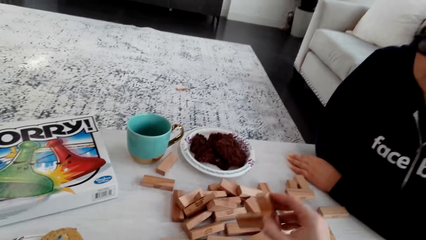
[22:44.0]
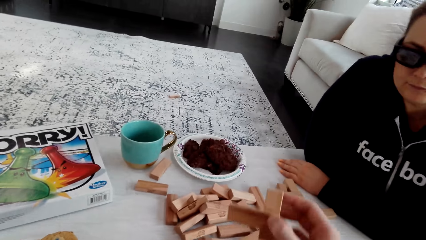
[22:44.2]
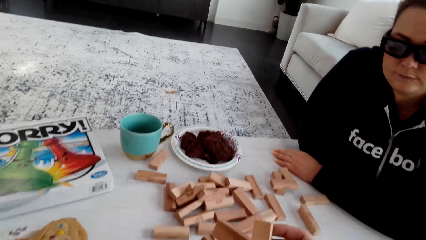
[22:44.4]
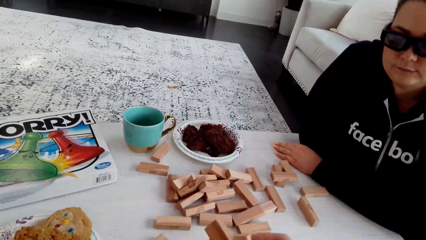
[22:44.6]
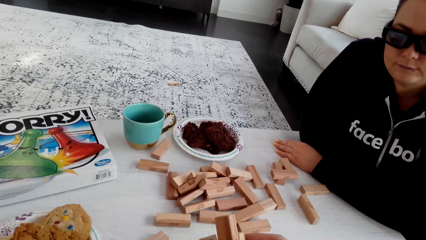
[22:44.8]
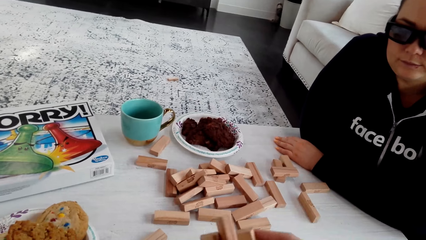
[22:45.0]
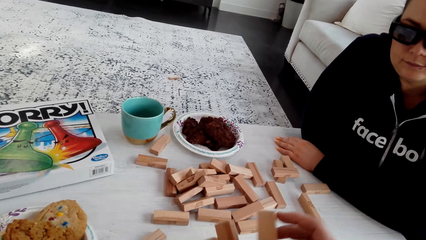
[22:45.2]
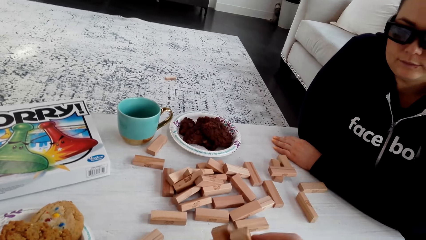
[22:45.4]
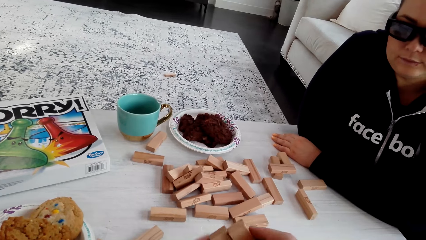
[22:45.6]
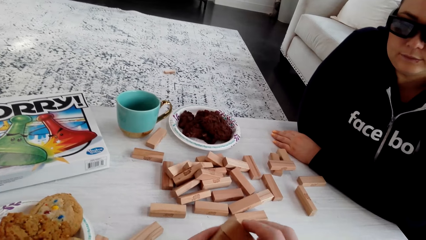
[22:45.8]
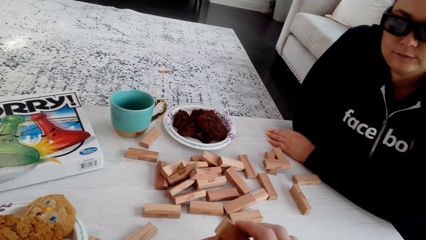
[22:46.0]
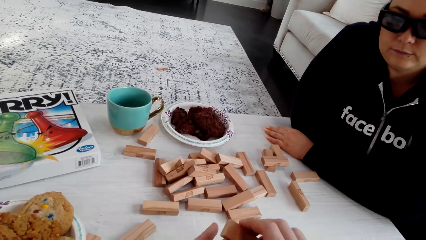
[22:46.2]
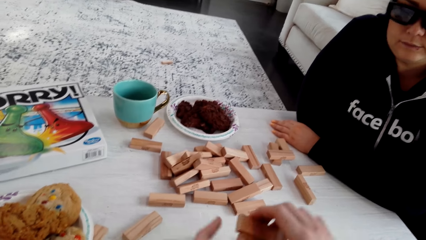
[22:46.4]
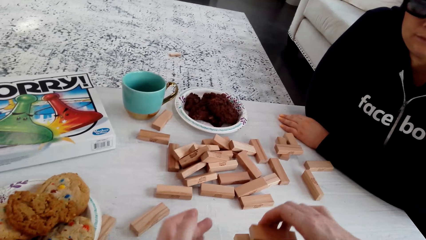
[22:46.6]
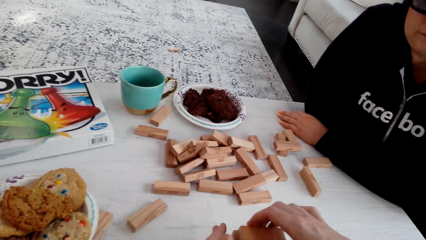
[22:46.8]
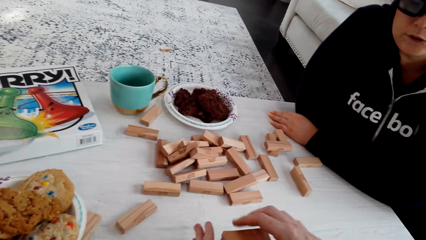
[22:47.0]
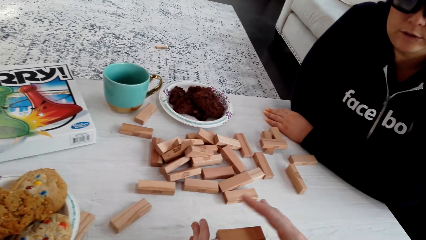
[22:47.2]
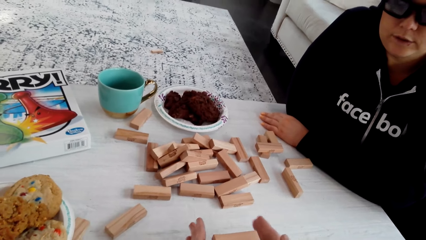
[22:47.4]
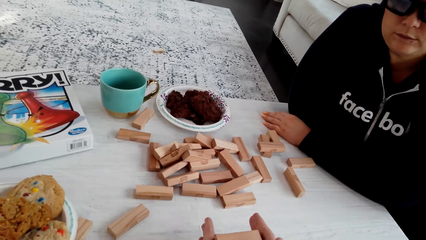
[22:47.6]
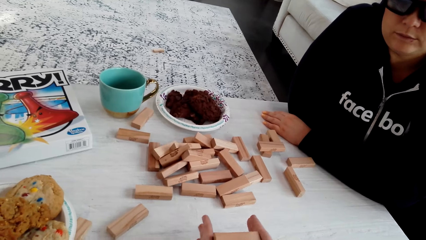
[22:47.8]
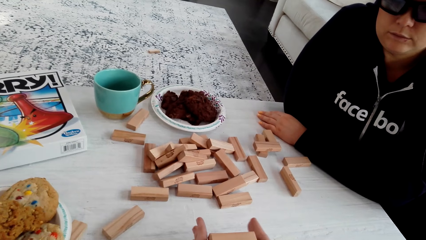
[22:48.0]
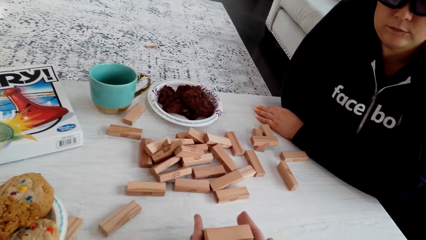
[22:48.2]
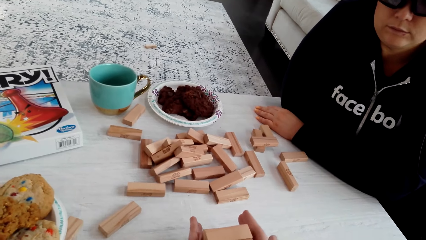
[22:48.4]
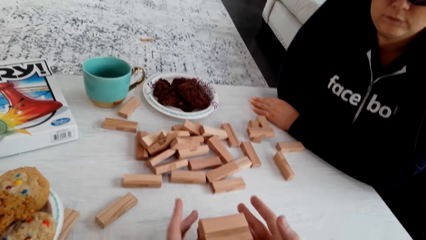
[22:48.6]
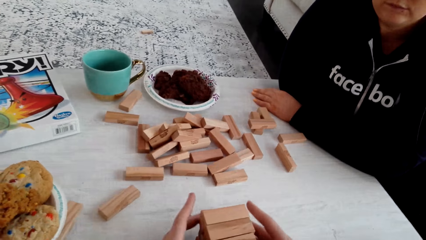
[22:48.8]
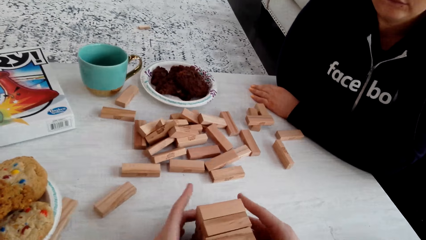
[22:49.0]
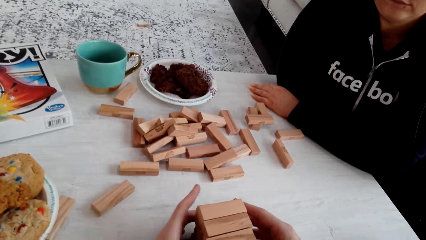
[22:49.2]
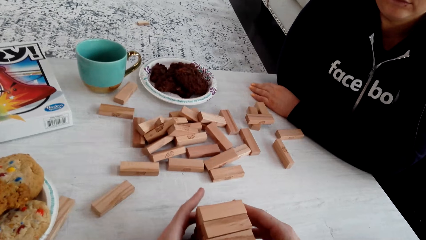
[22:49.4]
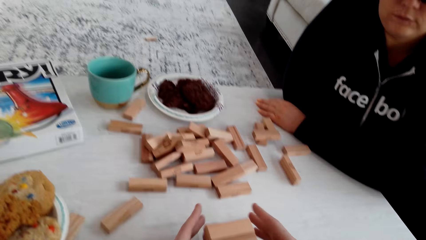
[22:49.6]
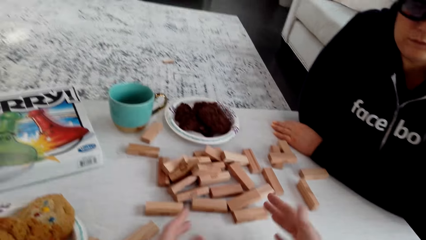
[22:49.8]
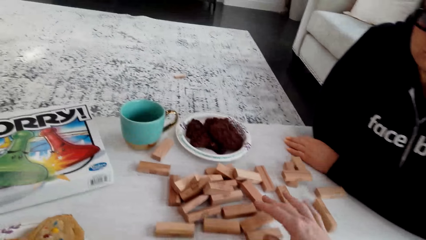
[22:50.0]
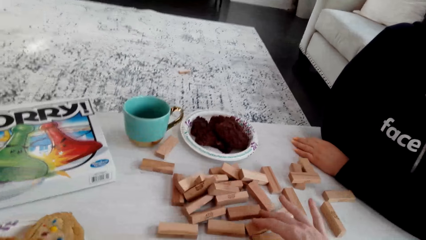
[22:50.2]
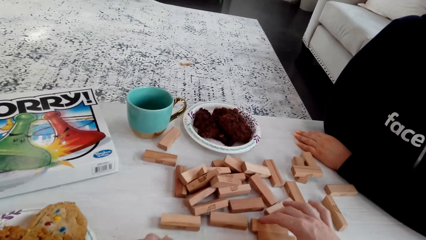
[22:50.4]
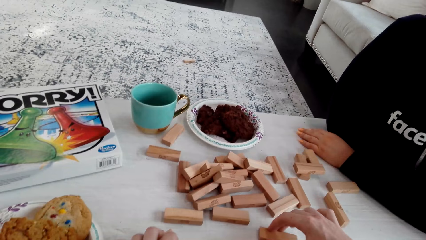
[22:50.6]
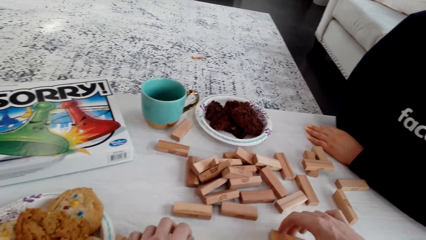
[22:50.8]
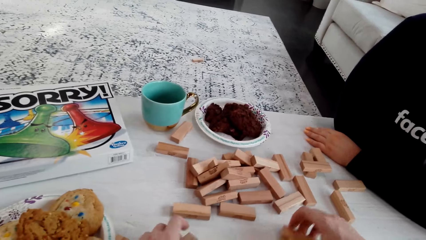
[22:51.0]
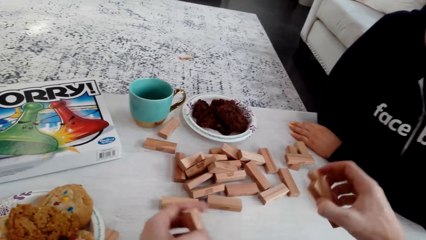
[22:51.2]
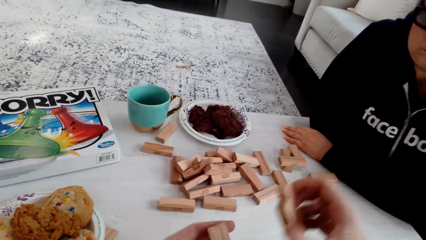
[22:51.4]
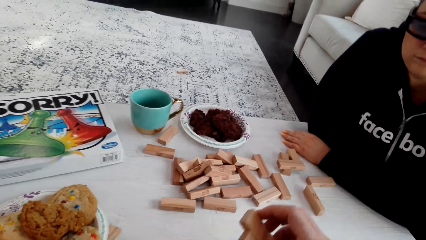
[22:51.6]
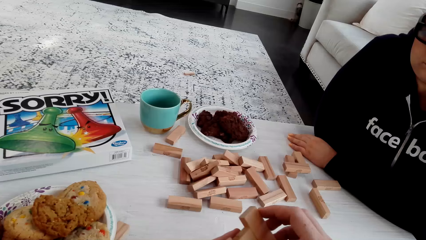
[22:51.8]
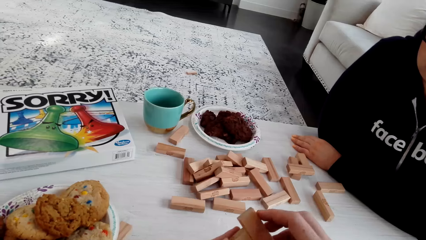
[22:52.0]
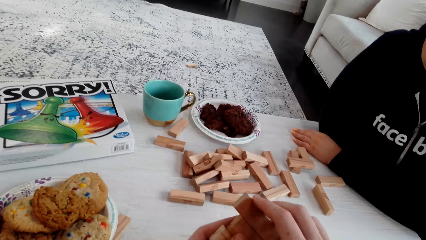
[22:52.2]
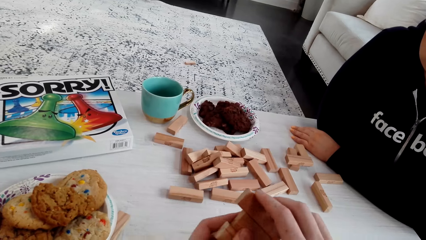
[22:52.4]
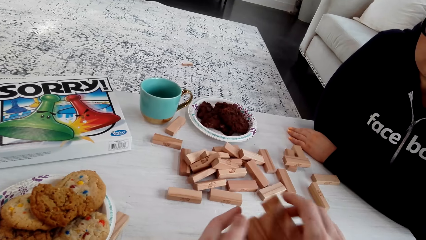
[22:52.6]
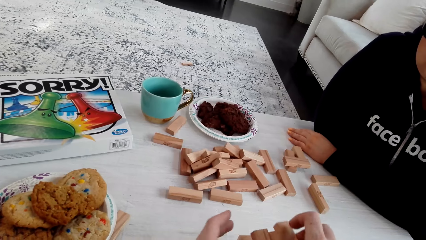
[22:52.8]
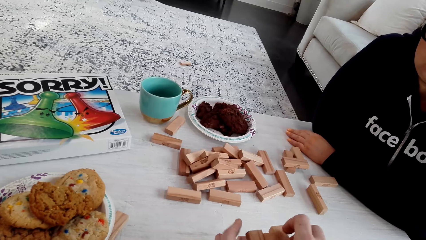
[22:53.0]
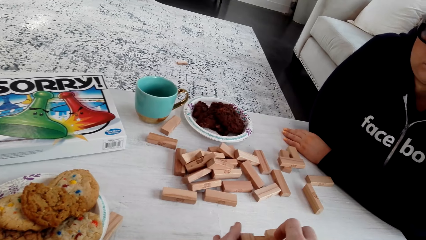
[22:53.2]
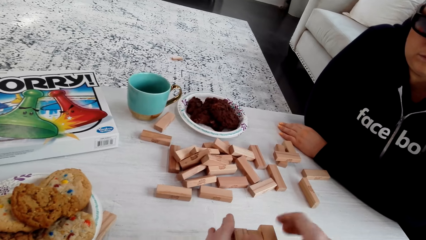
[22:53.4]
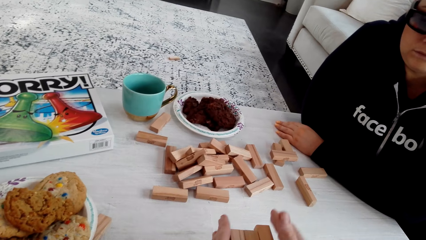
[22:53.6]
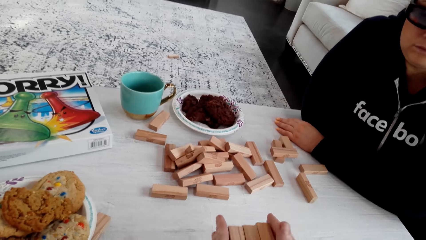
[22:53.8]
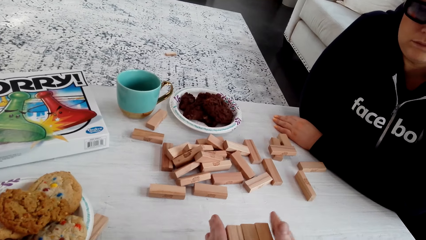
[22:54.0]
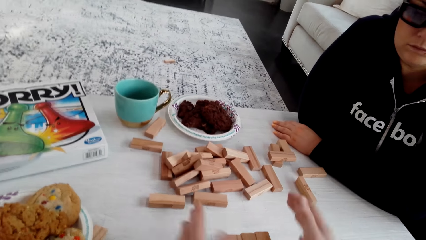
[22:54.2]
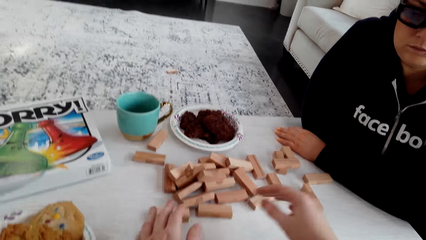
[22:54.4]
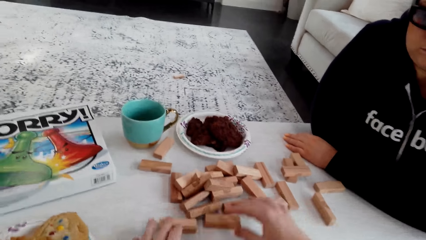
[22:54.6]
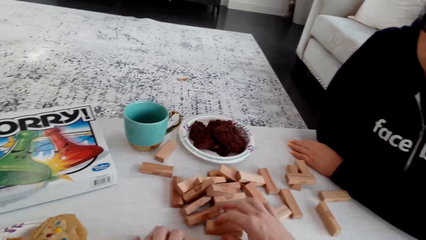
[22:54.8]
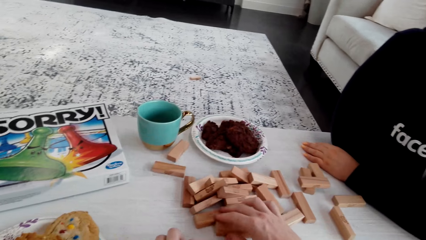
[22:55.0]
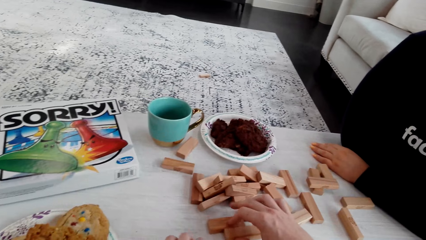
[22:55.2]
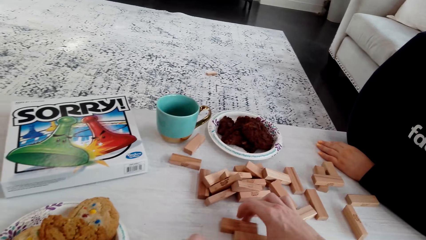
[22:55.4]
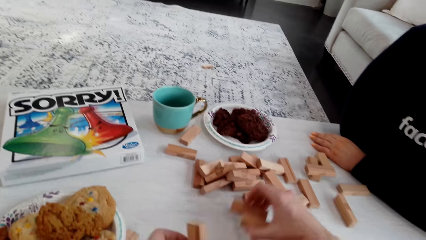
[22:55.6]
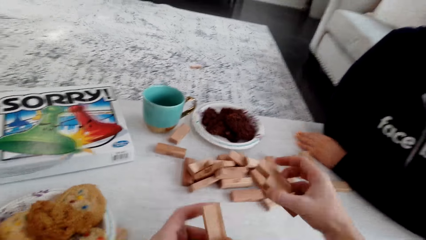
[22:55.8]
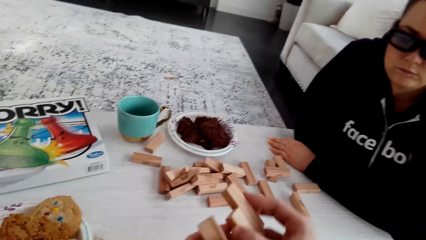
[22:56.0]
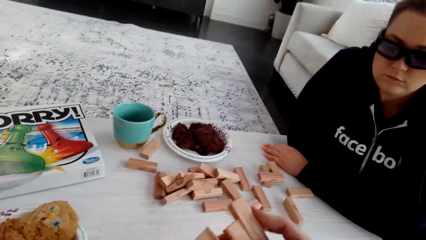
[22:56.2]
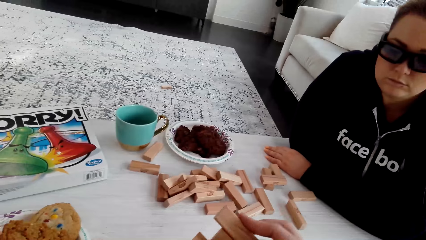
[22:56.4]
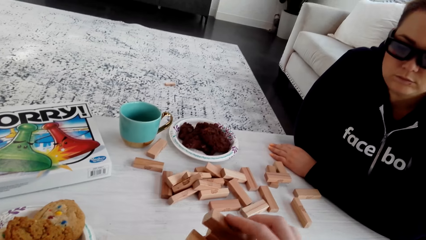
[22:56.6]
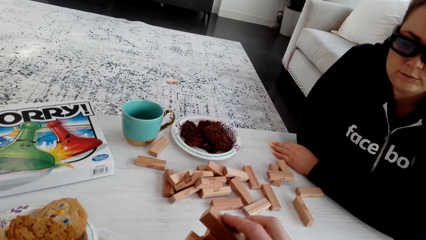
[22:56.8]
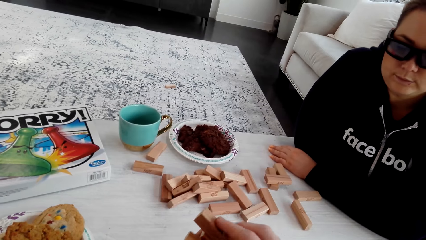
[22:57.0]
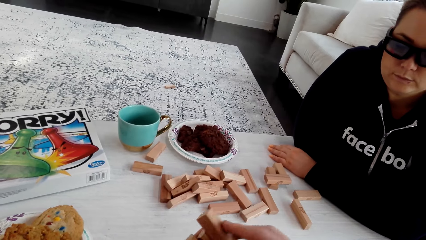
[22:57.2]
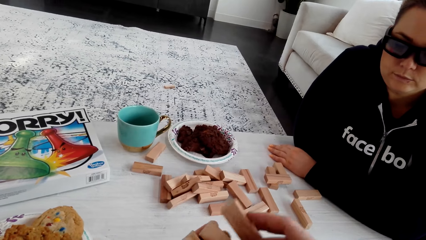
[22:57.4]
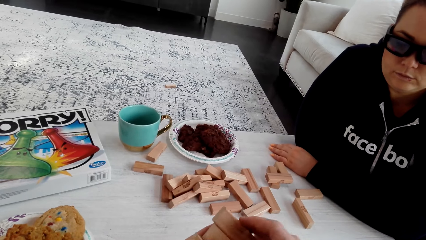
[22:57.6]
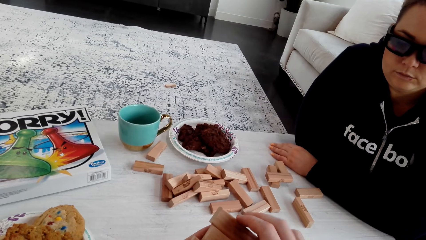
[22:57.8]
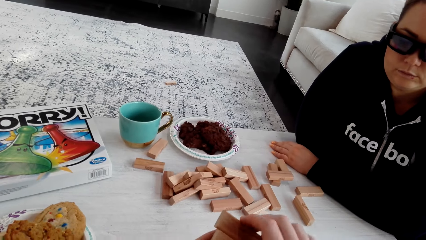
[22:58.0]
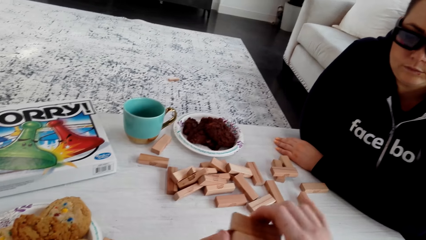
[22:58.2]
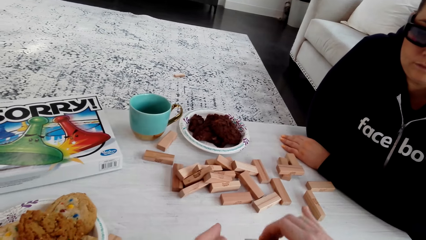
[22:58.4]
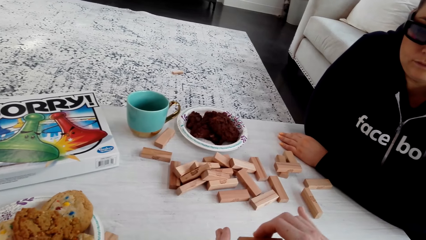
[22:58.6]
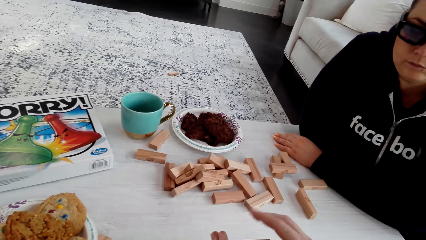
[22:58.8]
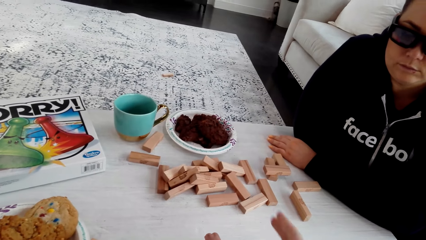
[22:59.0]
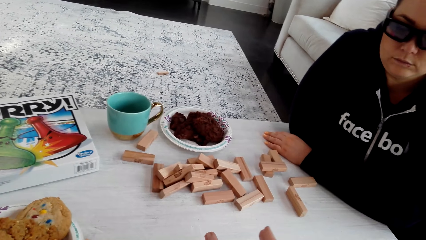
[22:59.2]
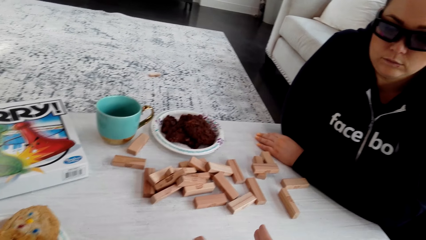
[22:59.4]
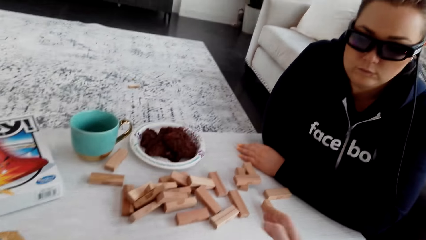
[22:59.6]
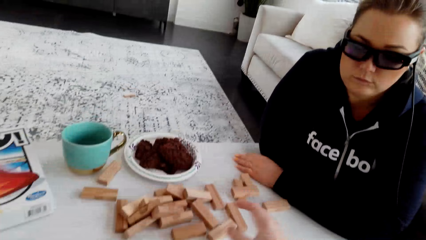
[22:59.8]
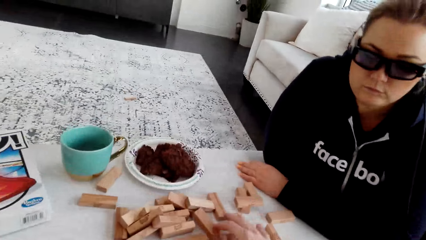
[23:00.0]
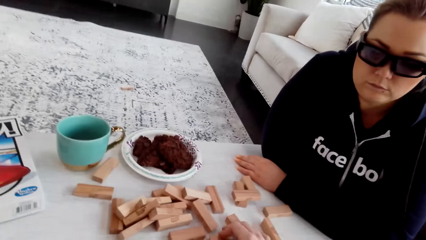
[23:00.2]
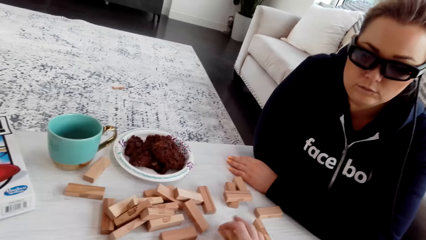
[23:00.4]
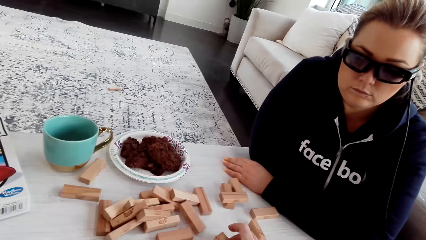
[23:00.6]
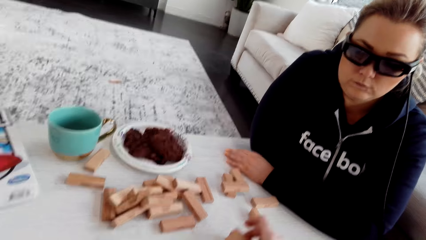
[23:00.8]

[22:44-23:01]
The camera wearer picks up the wooden jenga piece on the table. He talks to a woman. He arranges the wooden jenga piece. The woman talks to the camera wearer. The camera wearer arranges the wooden jenga piece. He arranges it again. He talks to the woman. He talks to her again and picks up the wooden jenga piece on the table with his right hand. He arranges the wooden jenga piece. He picks up the wooden jenga piece on the table with his right hand. He picks up jenga blocks from the table. He arranges the wooden jenga piece.
